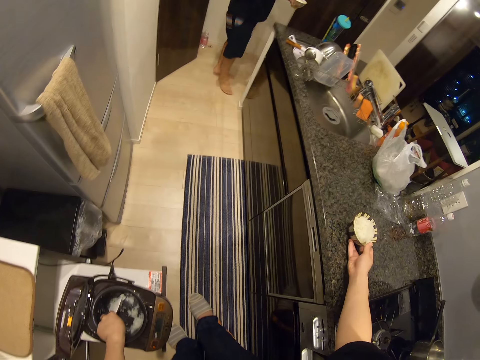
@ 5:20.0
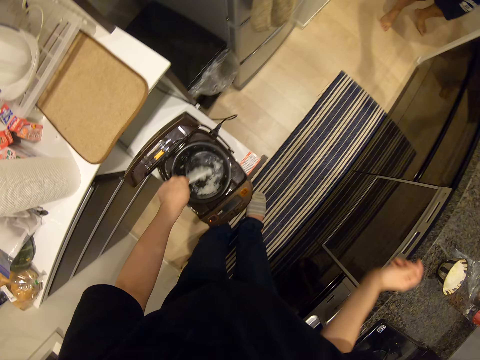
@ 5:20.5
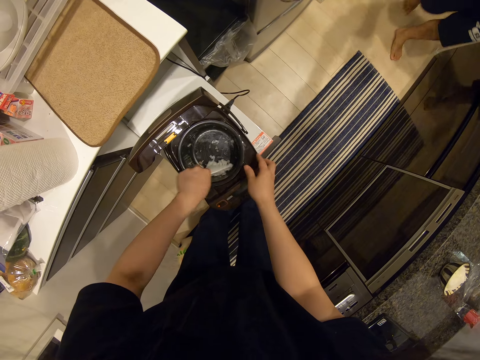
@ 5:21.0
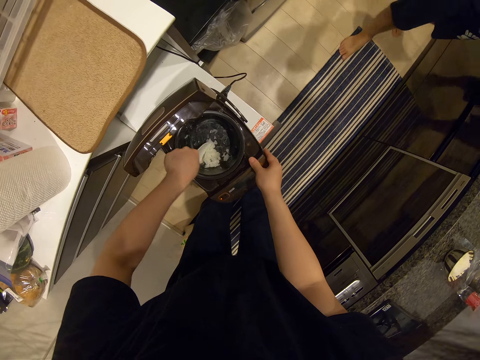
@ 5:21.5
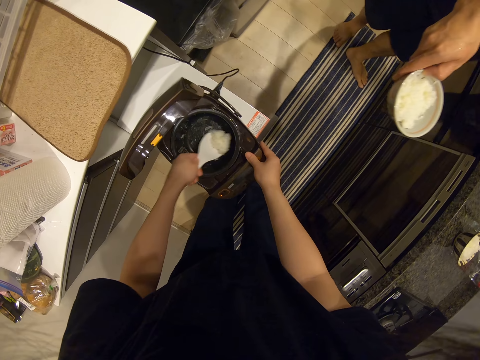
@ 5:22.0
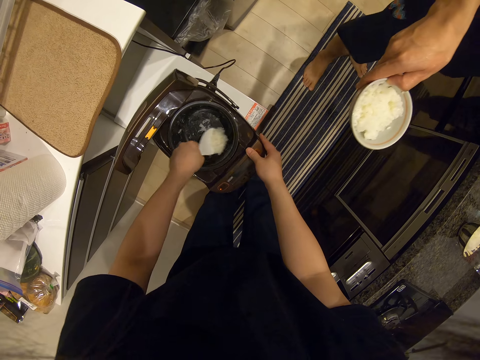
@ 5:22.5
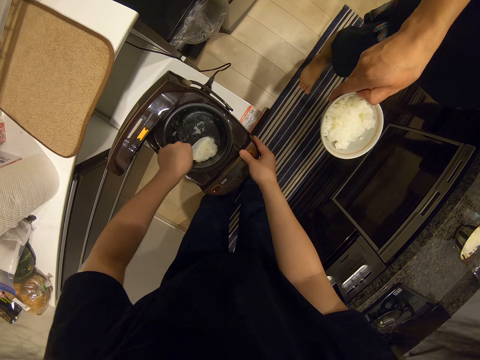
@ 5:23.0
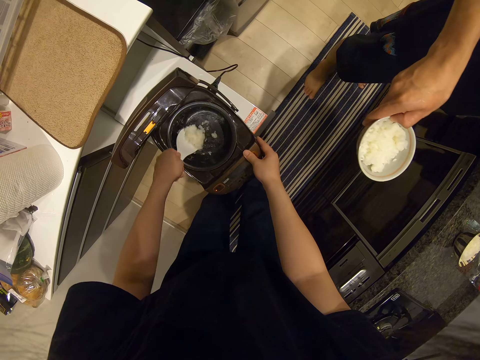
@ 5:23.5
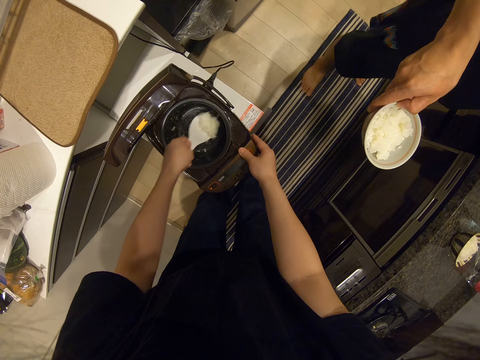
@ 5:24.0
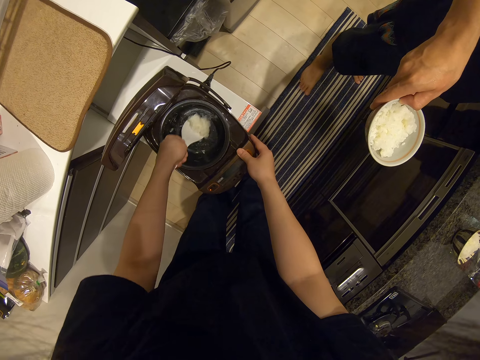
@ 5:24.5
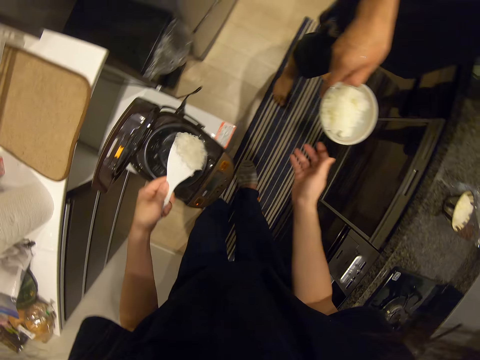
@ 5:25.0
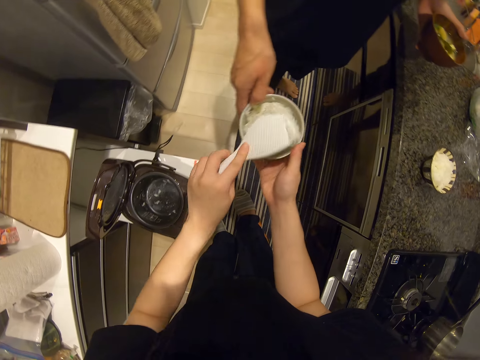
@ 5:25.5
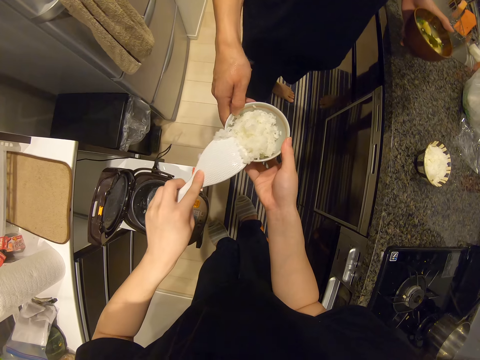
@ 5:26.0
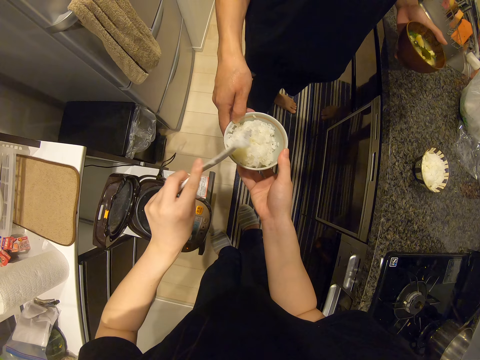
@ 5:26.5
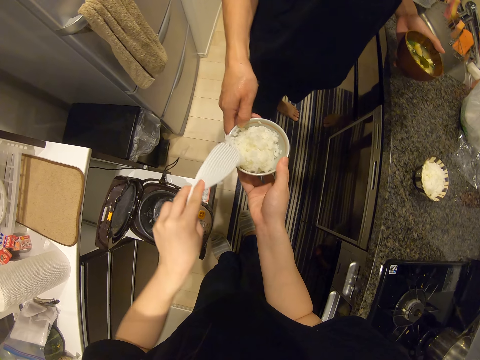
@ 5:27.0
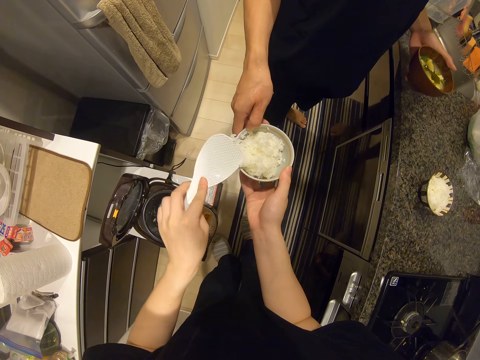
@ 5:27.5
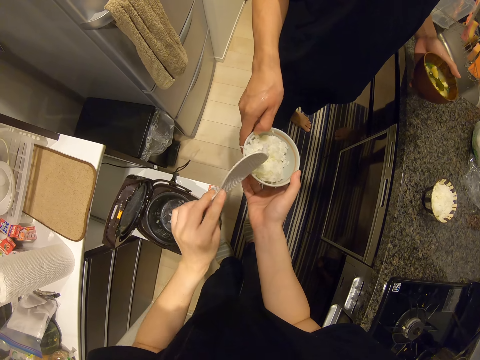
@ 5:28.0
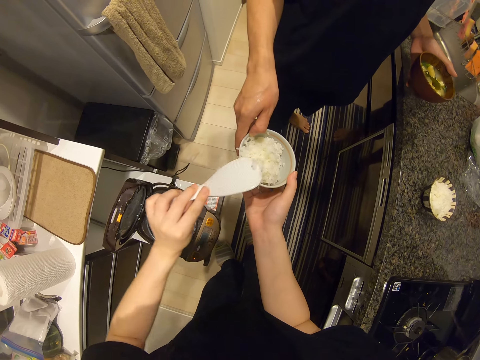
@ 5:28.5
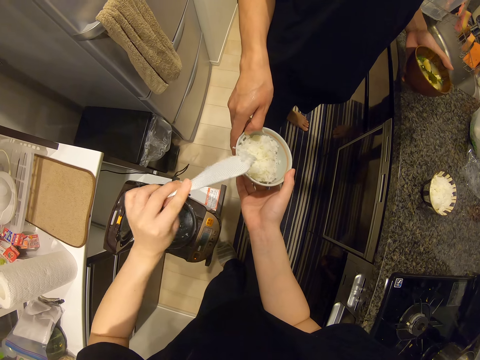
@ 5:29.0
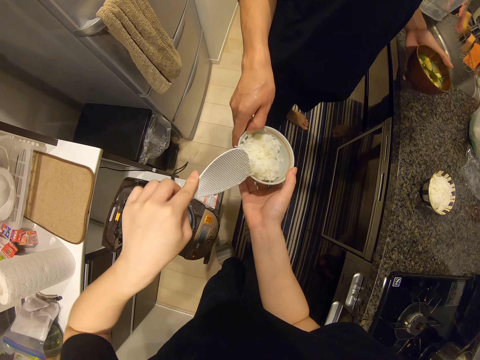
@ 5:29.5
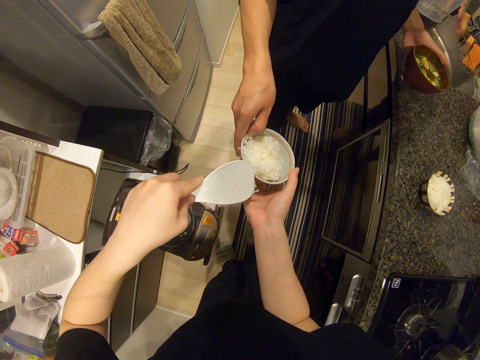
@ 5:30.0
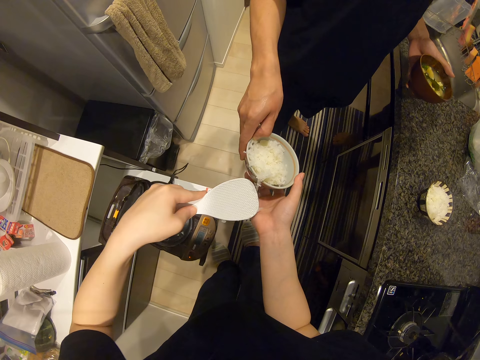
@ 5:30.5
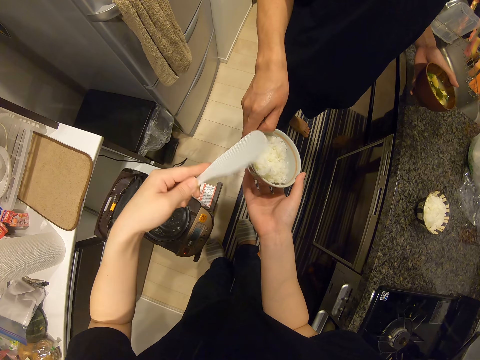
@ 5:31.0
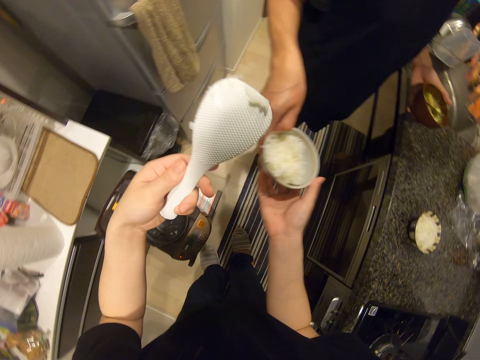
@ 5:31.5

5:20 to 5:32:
The camera wearer puts the bowl on the sink. A man walks in the kitchen. The camera wearer holds the rice cooker with her right hand. She scoops rice from the rice cooker with the spoon in her left hand. The man points his rice bowl at the camera wearer. The camera wearer pours rice into the rice bowl in the man's hand.

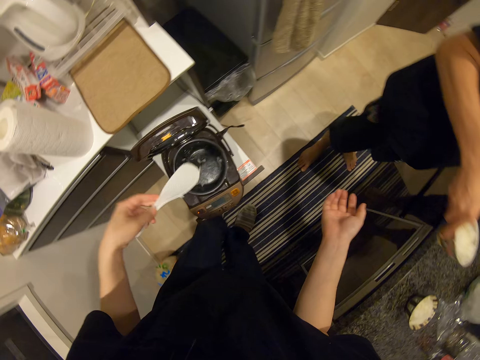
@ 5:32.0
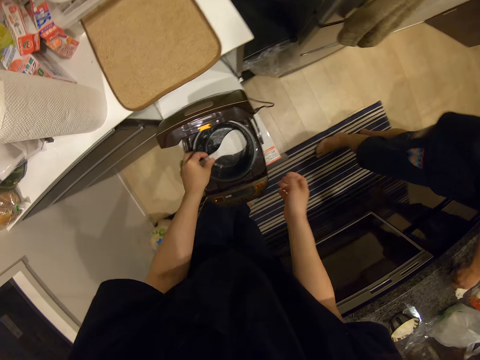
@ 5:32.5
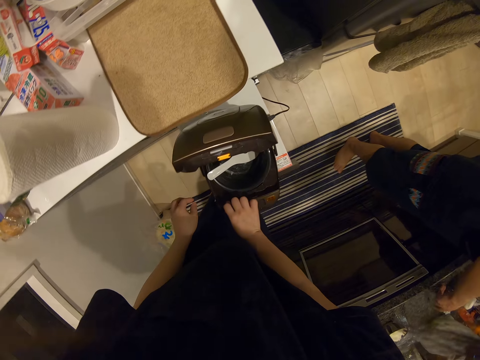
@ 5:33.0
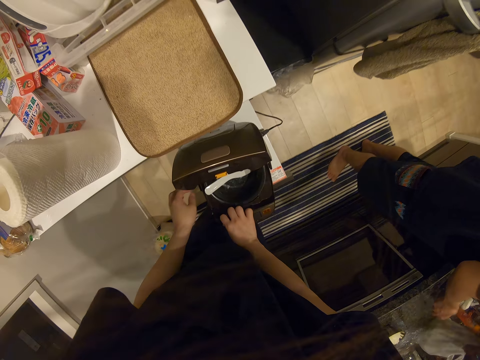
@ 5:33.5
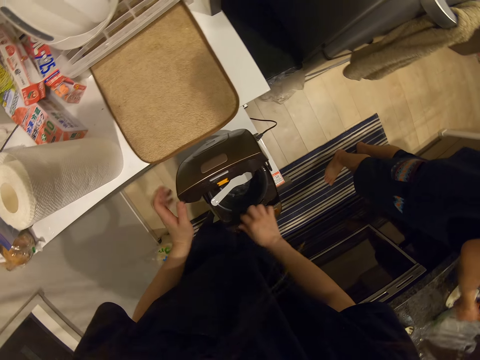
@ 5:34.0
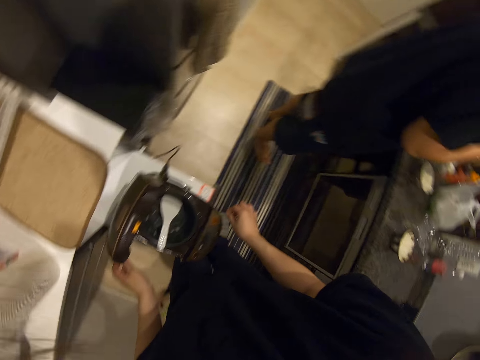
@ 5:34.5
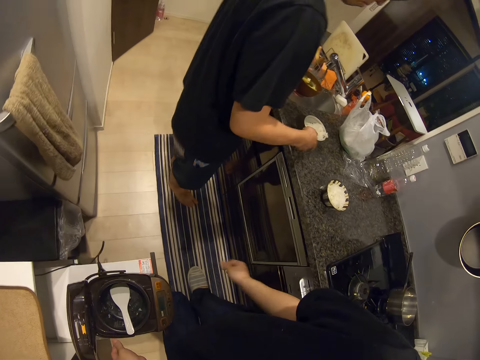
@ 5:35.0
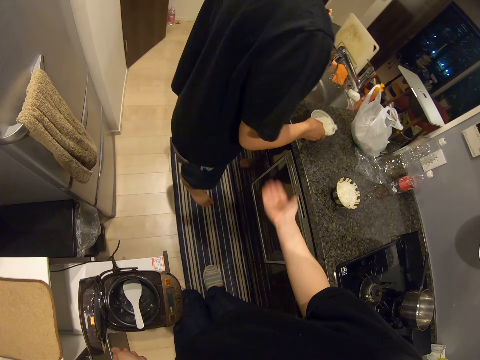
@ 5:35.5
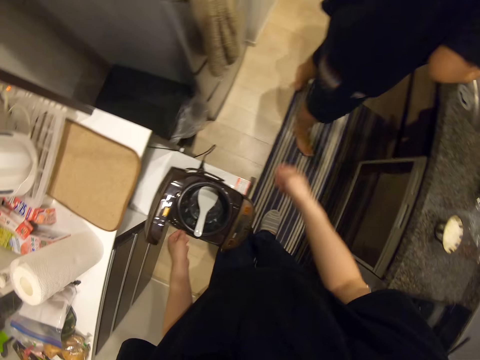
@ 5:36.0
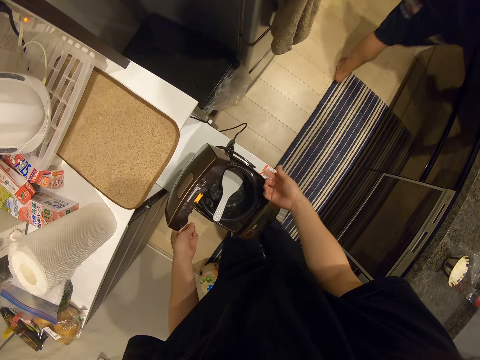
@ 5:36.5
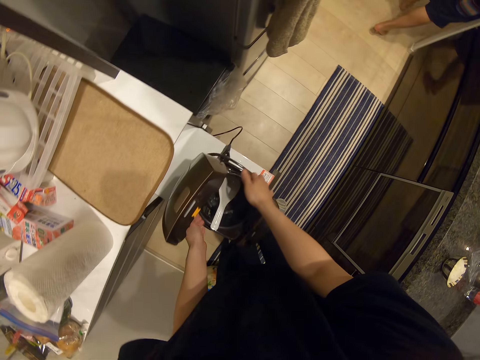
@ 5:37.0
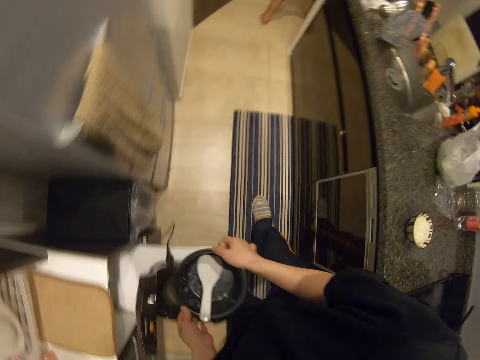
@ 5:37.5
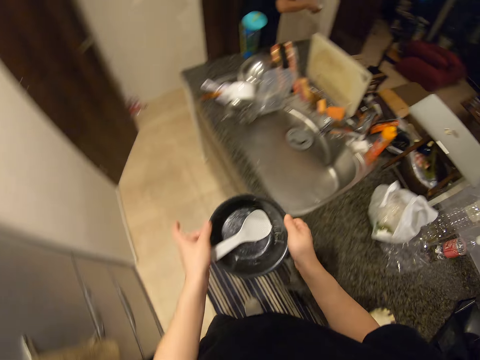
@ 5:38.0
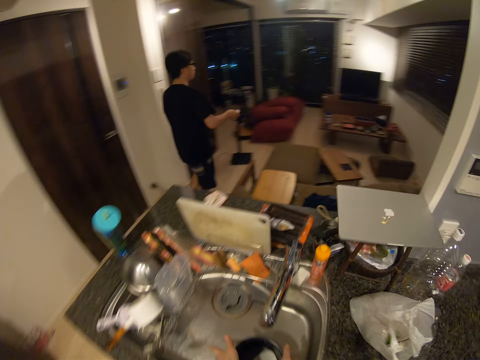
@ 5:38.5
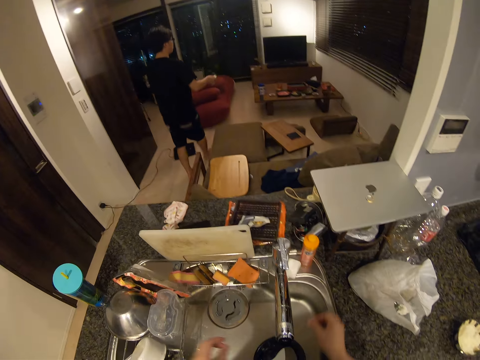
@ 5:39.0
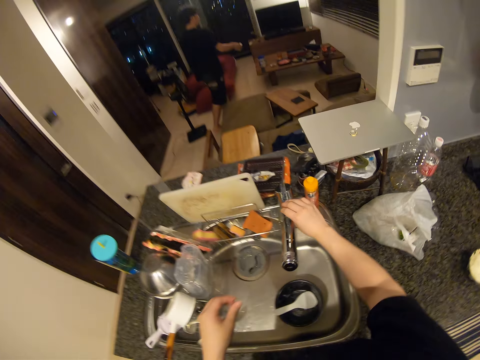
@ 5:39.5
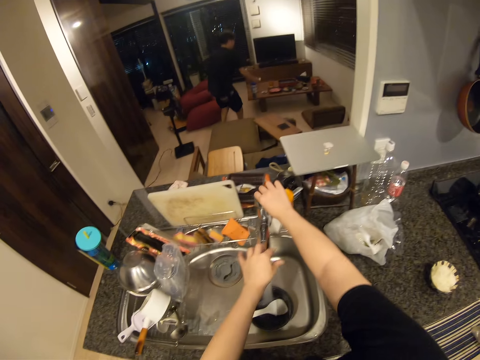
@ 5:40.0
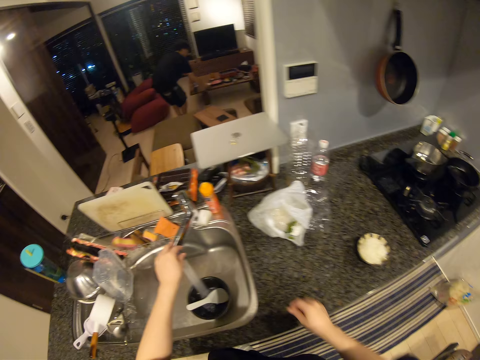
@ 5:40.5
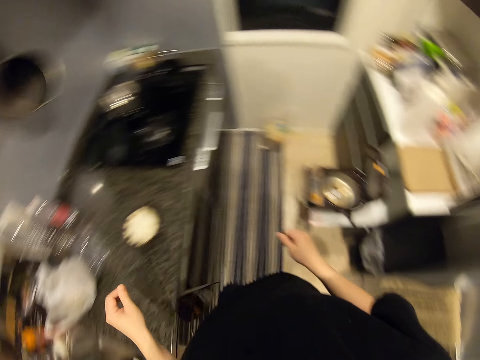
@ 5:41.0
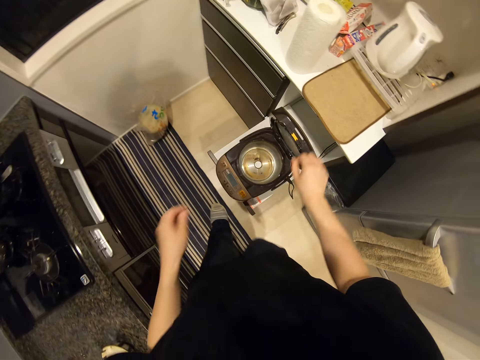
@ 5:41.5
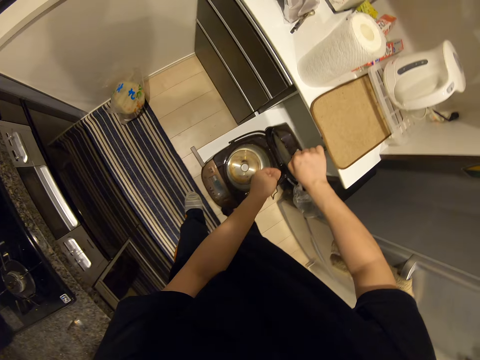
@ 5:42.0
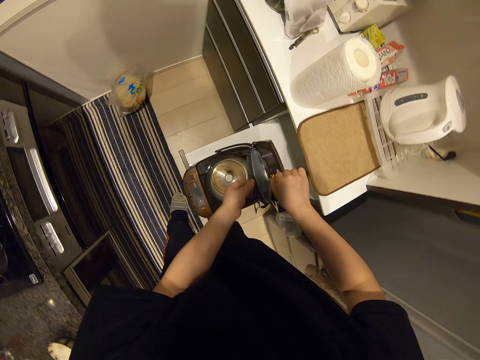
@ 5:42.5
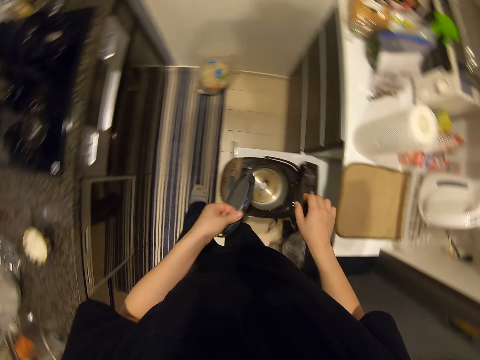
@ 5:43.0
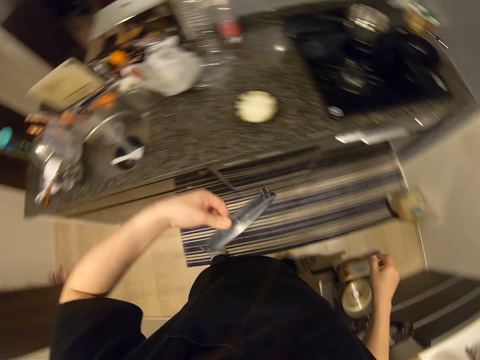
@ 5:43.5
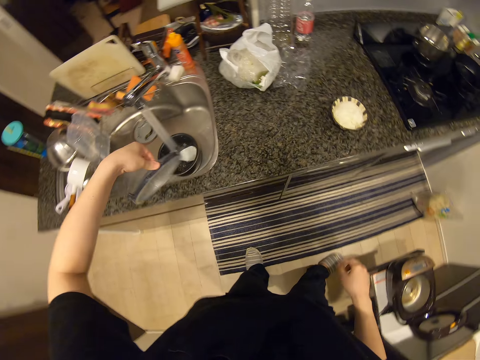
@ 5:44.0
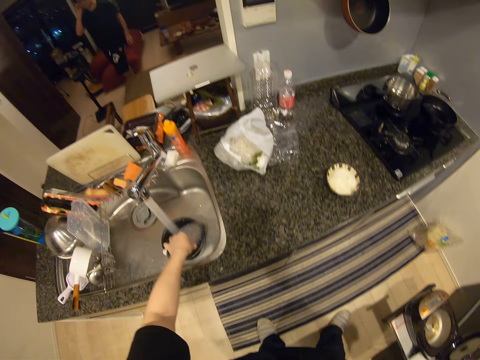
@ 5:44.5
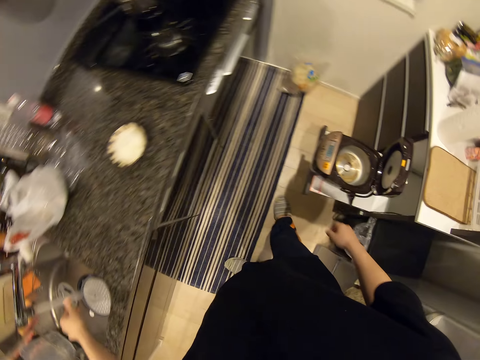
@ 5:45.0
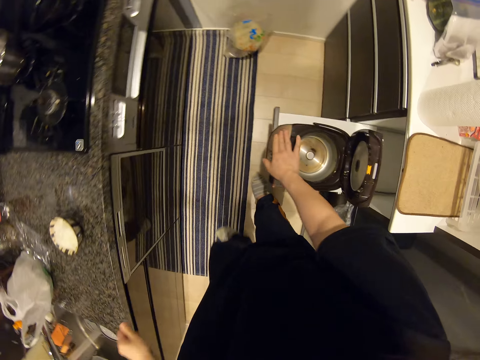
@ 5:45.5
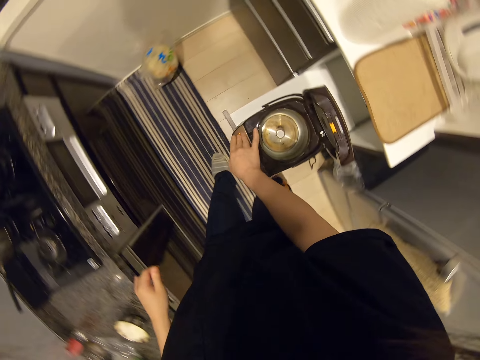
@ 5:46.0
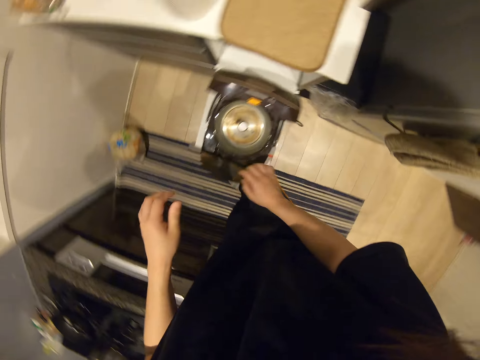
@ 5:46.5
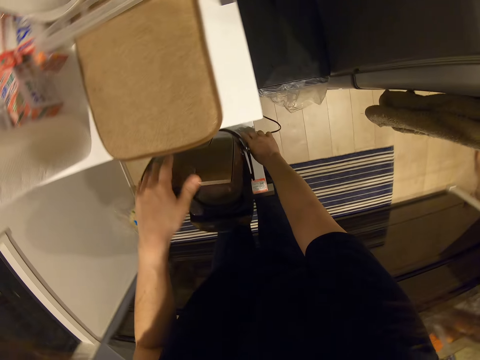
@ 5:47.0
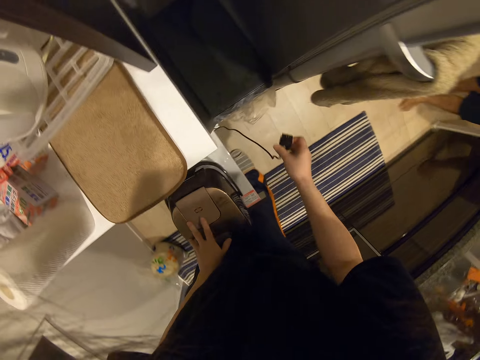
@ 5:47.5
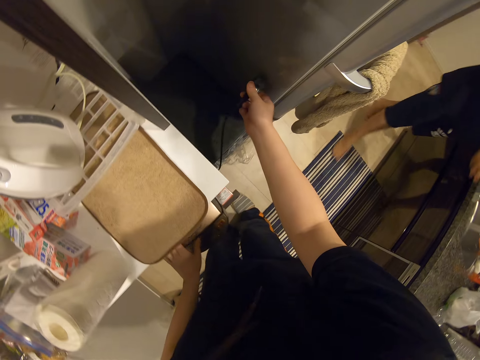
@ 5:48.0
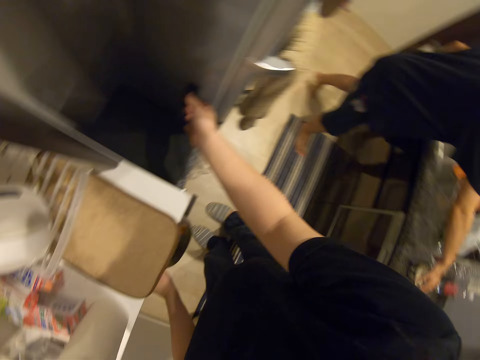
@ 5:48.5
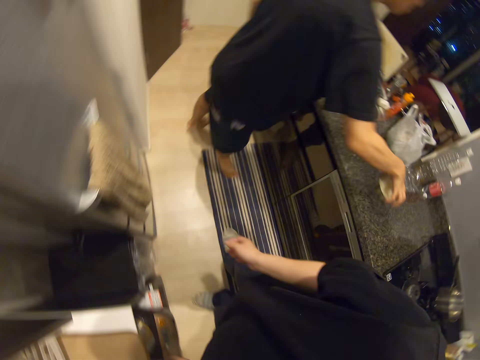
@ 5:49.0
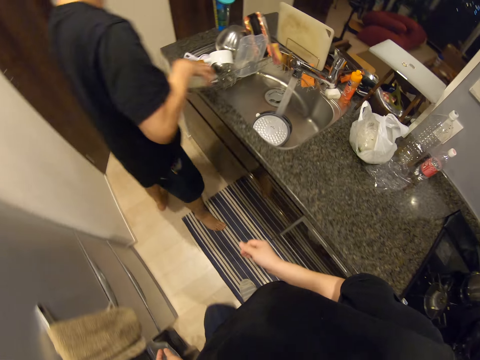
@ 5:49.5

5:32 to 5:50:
The camera wearer drops the spoon in her left hand in the rice cooker. She adjusts the rice cooker. She interacts with a man. She carries the inner pot of the rice cooker with both hands. The man walks. The camera wearer drops the inner pot in the sink. She opens the tap by its handle with her right hand. She removes the cover plate in the rice cooker. She puts the cover plate in the sink. She presses the button on the machine. She covers the rice cooker with her left hand. She removes the power cord of the rice cooker with her right hand. She pushes the rice cooker back in the cabinet. She plugs the power cord to a refrigerator. The man takes the rice.
